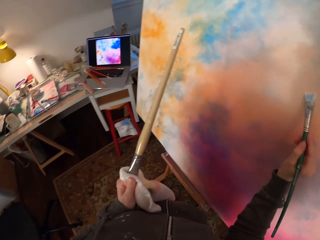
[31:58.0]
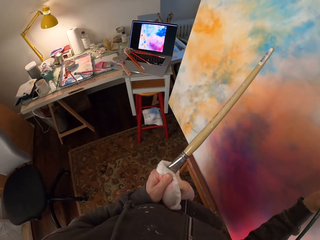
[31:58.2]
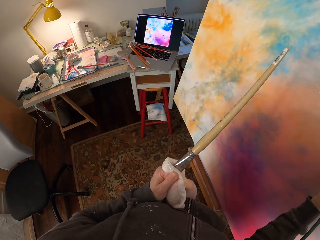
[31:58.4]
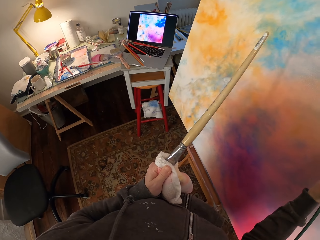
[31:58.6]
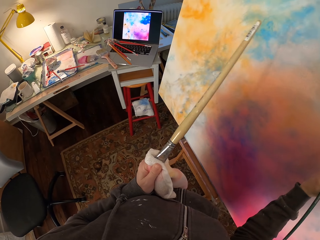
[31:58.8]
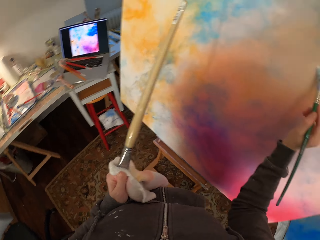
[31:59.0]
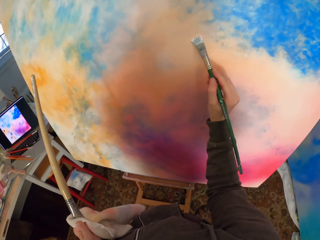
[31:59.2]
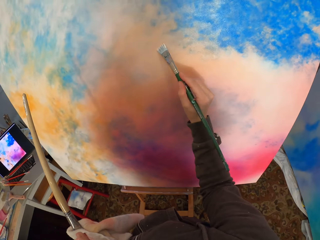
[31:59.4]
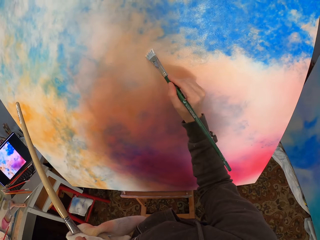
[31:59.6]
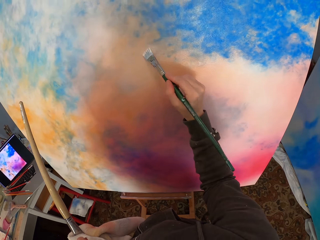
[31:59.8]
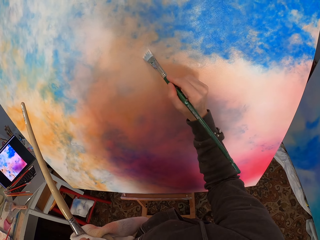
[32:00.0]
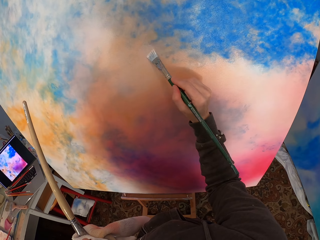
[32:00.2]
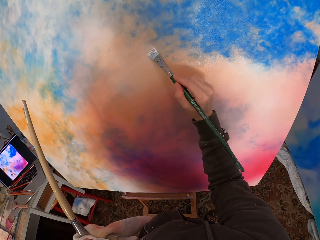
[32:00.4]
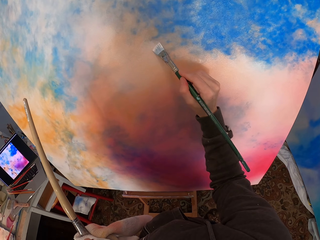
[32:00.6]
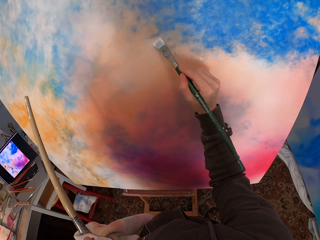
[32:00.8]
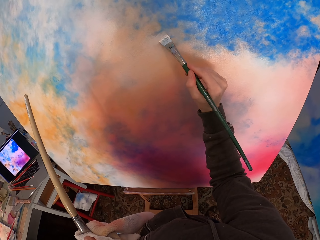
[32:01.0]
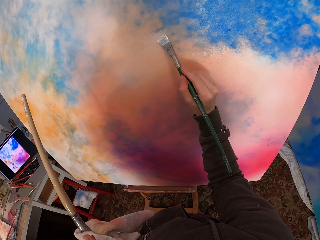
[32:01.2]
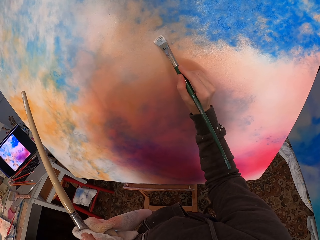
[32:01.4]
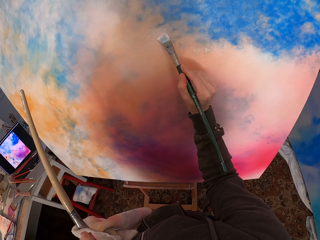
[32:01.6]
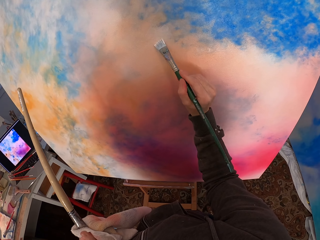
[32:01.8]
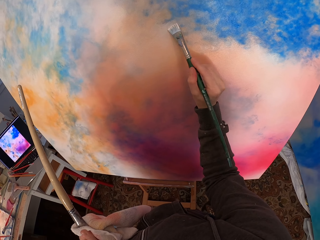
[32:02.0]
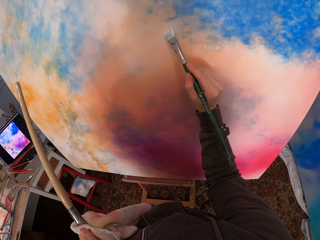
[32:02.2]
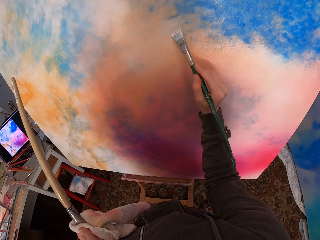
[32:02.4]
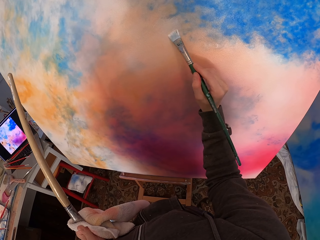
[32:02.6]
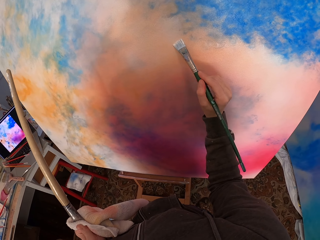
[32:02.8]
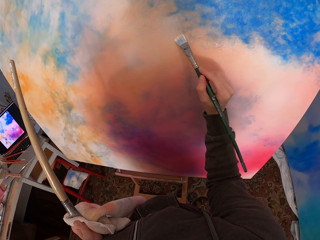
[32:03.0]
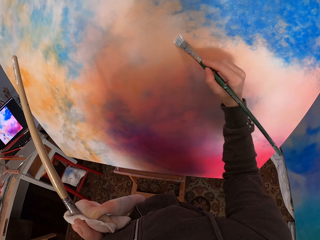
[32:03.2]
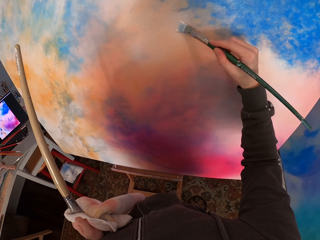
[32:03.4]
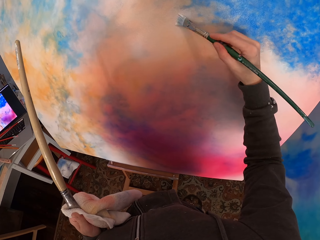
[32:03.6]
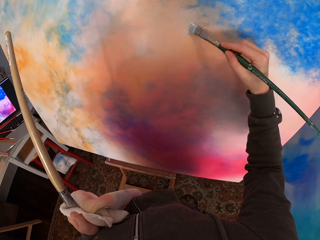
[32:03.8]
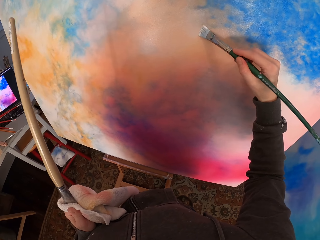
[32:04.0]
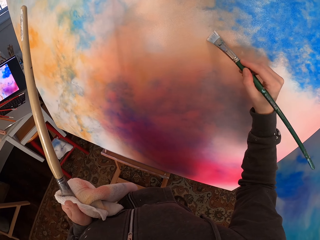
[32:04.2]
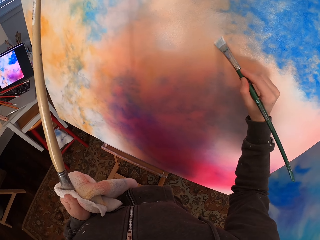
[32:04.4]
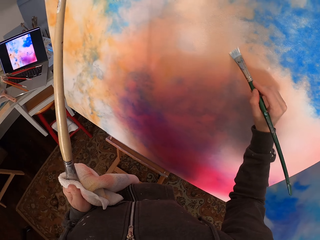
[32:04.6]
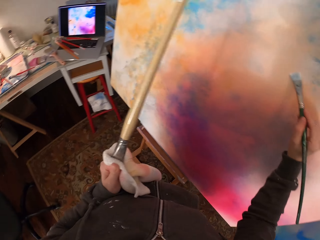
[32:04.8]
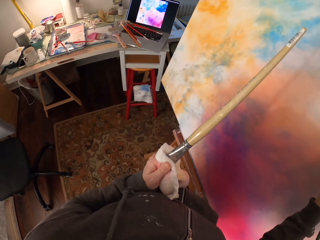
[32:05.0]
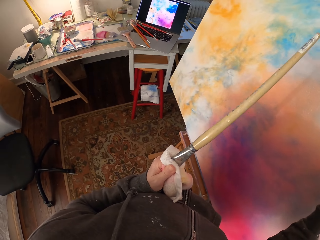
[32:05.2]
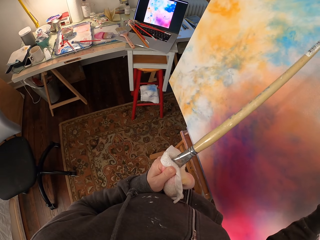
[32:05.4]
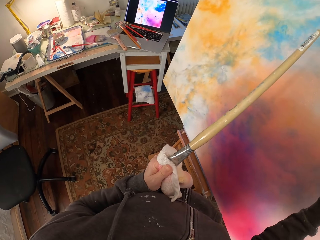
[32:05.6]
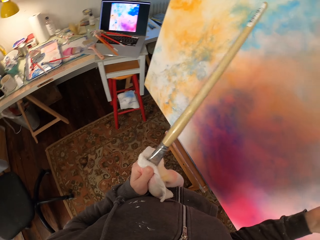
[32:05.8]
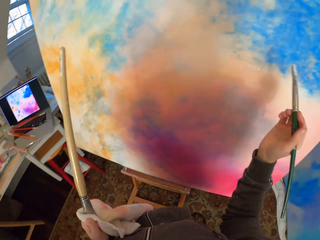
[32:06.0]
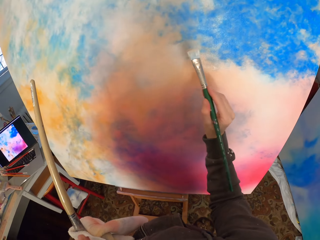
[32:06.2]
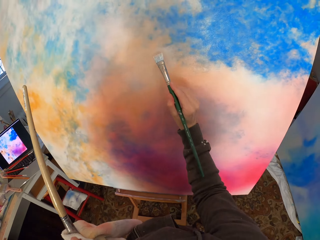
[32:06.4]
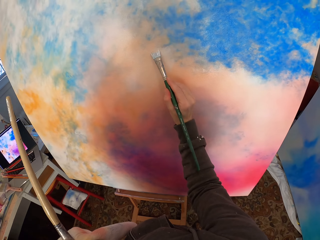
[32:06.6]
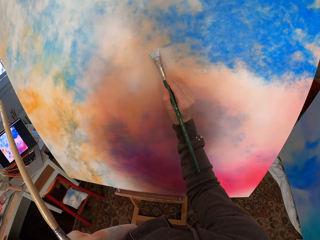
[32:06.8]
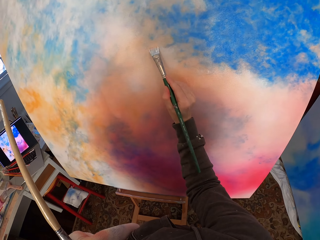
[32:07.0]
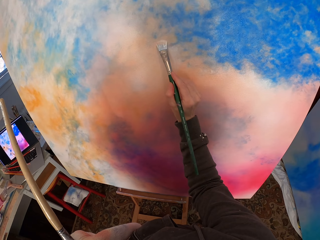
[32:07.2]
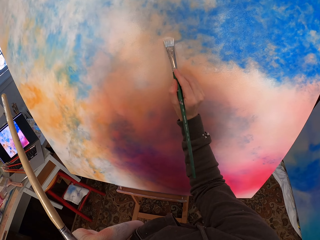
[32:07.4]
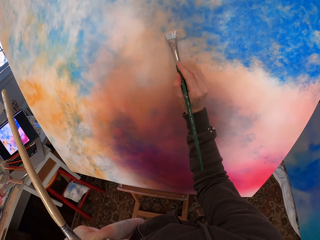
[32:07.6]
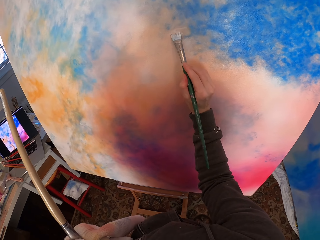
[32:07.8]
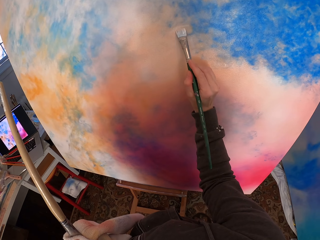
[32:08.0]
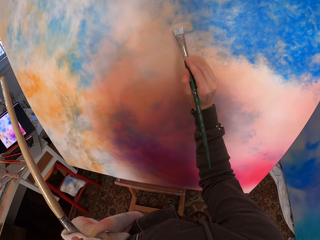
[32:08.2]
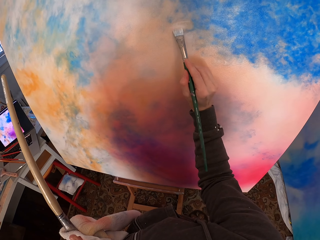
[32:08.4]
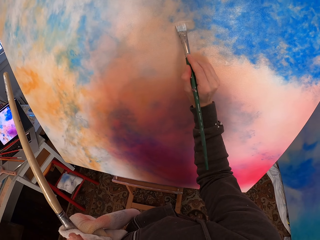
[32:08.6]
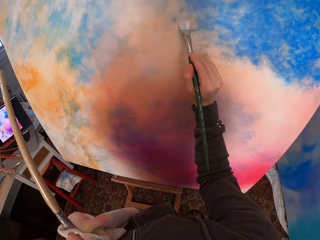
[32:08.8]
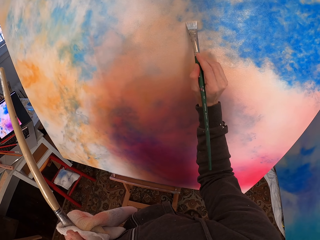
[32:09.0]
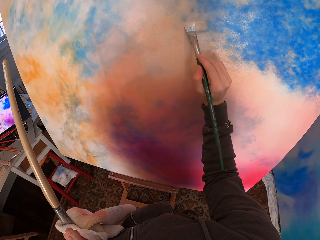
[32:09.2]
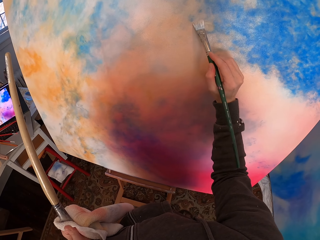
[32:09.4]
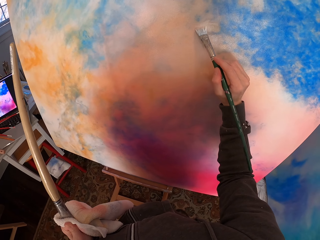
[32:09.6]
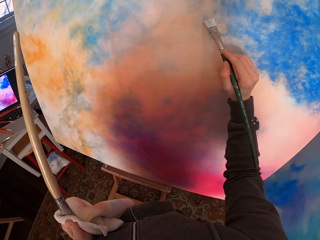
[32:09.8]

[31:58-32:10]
The camera wearer looks at the laptop. They paint the canvas. They look at the laptop. They look at the canvas.

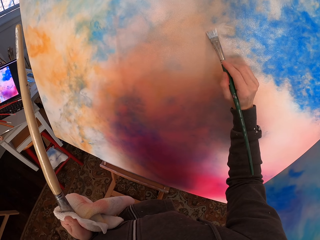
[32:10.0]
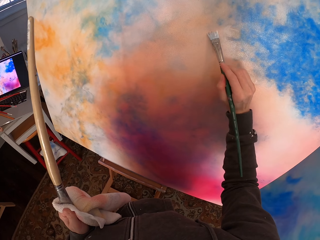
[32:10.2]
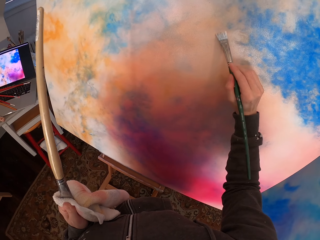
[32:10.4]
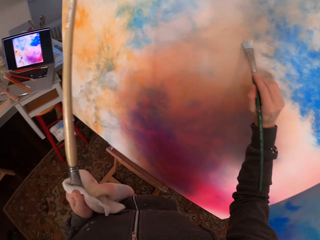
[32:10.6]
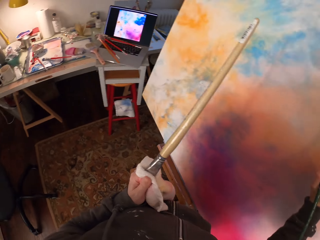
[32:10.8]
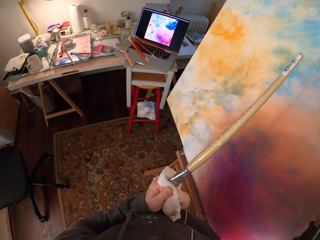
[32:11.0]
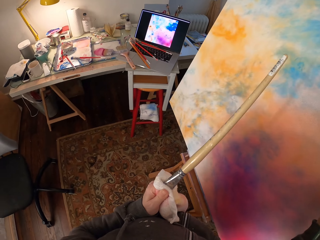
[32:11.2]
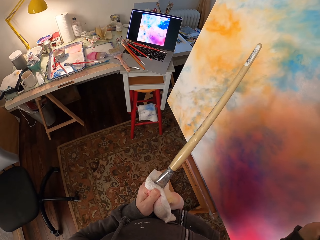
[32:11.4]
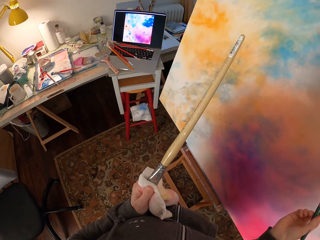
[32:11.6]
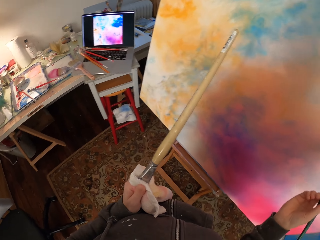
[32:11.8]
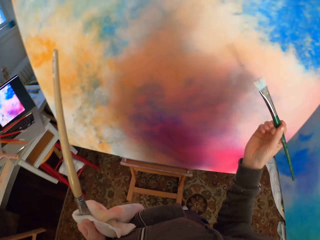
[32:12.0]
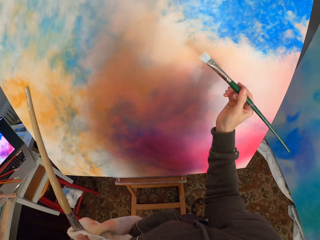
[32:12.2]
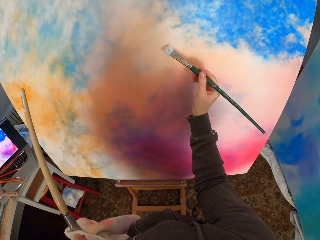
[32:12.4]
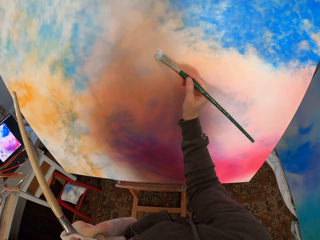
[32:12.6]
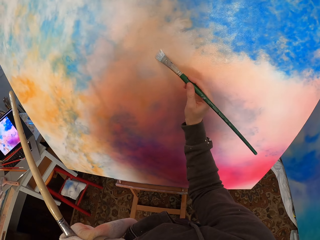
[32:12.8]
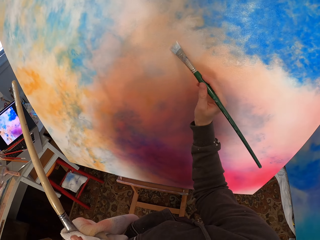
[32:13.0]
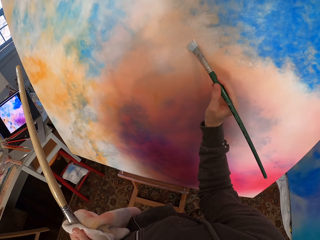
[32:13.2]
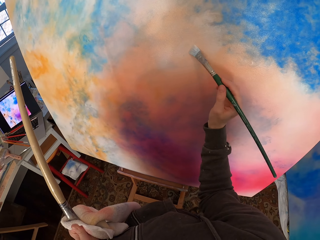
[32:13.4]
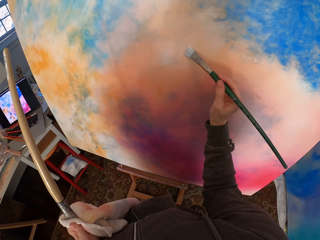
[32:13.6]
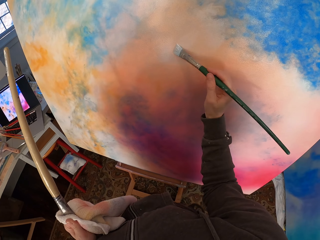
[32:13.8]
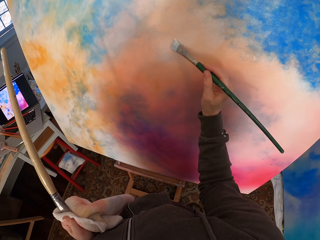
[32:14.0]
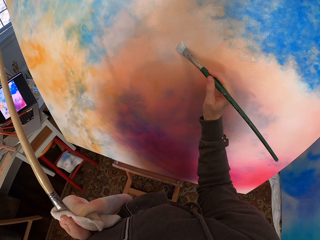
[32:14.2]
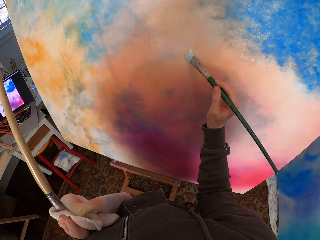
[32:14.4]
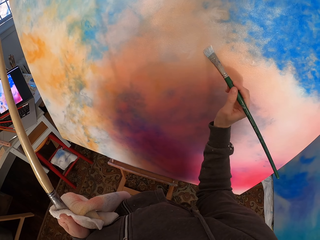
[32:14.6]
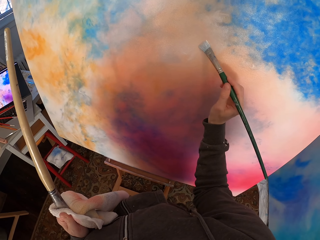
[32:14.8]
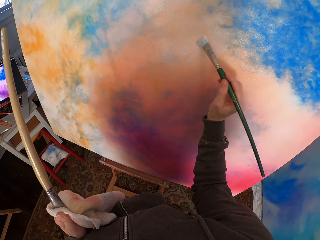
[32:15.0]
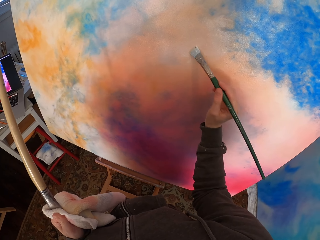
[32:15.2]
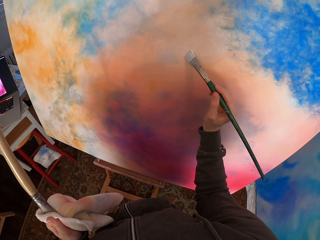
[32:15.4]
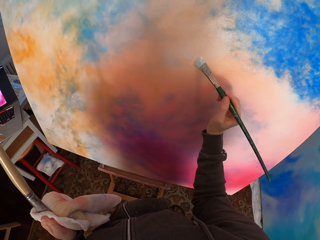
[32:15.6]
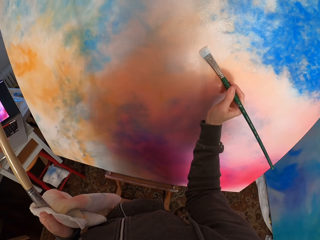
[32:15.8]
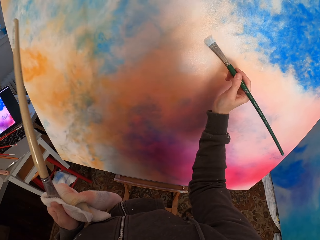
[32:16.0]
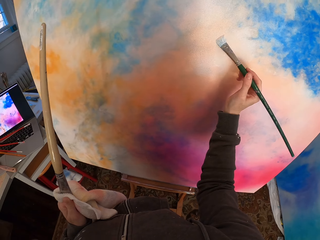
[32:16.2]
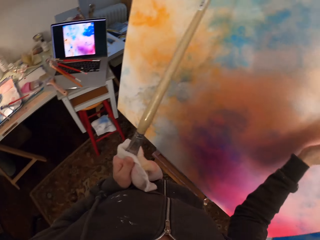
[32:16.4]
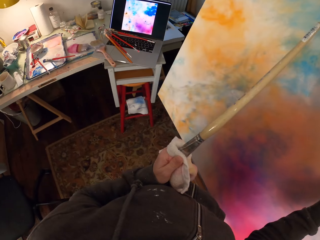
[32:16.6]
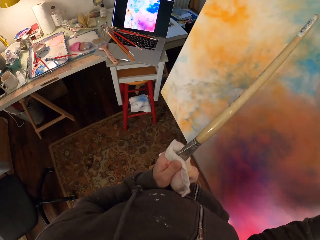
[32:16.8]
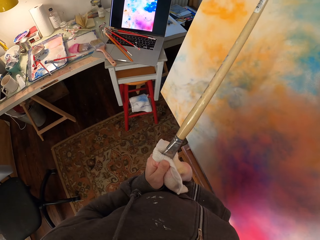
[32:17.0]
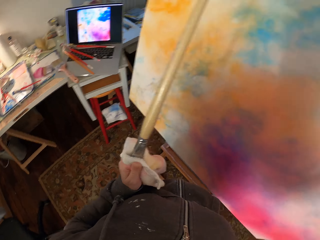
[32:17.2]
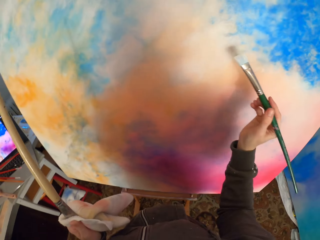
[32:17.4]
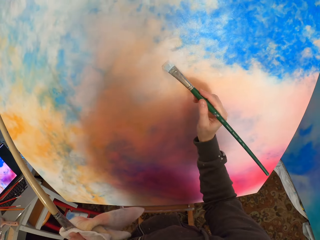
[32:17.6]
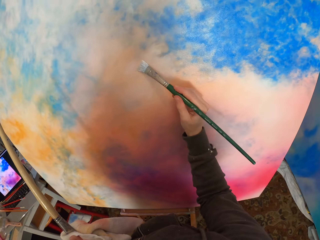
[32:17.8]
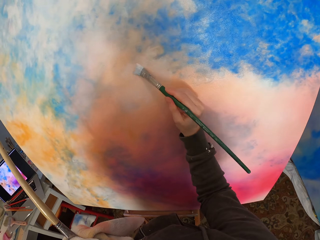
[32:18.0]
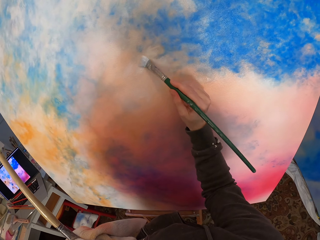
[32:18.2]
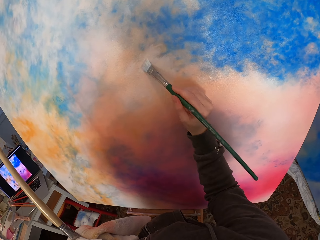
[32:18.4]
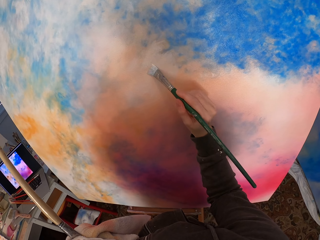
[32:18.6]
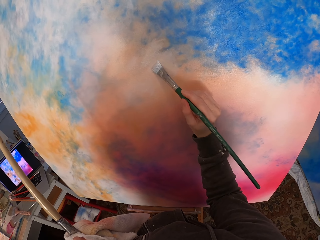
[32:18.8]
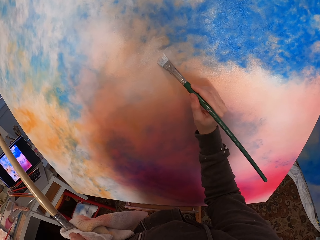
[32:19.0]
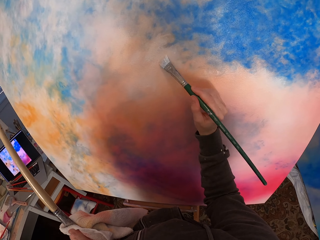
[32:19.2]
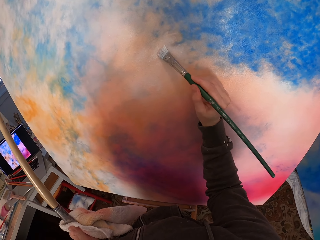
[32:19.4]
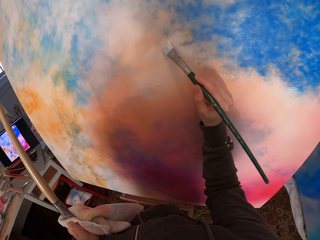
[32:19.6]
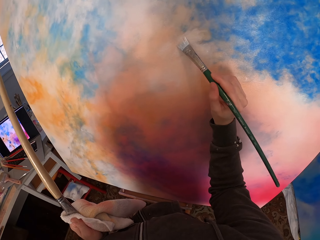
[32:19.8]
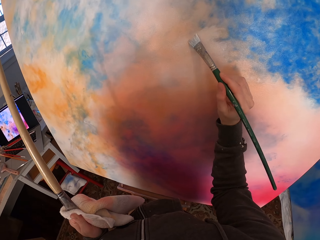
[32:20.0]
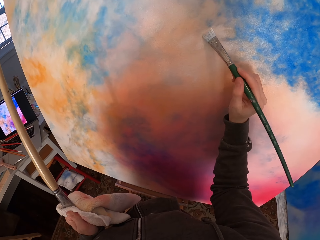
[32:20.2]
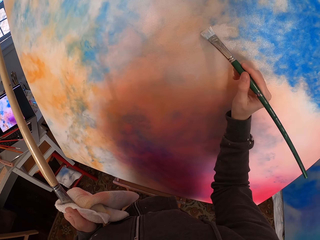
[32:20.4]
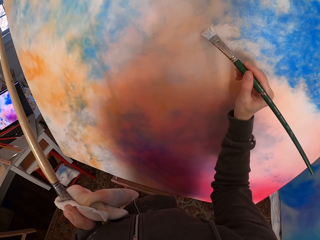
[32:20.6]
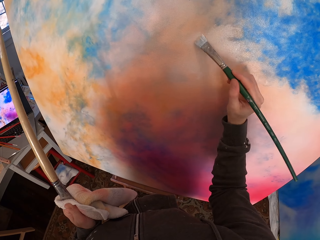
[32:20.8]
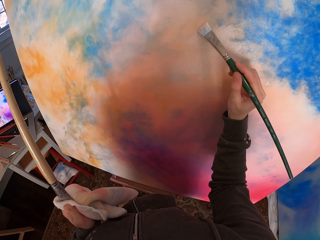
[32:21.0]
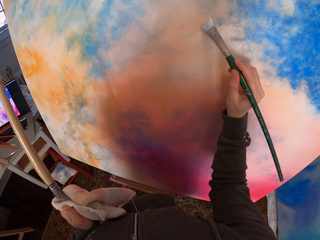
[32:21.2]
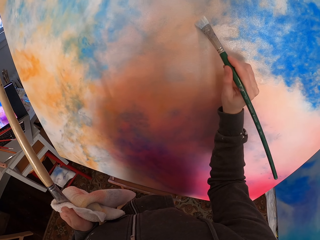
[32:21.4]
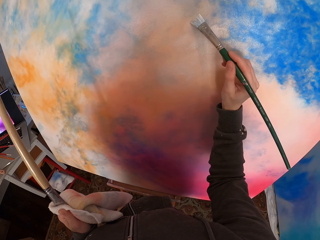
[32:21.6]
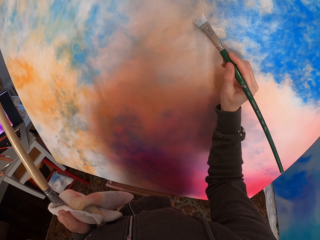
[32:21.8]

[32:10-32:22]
The camera wearer looks at the laptop. They look at the canvas. They look at the laptop. They paint the canvas.
